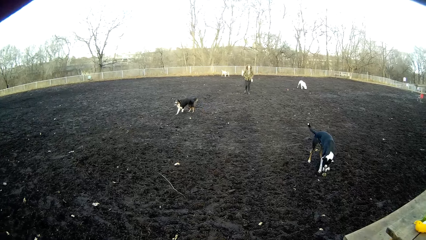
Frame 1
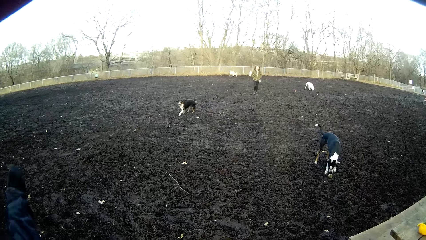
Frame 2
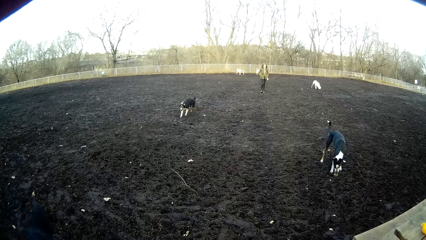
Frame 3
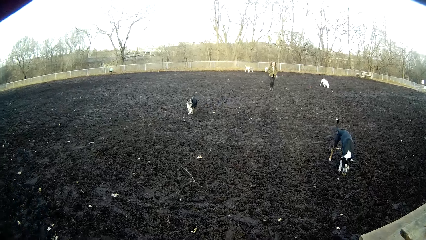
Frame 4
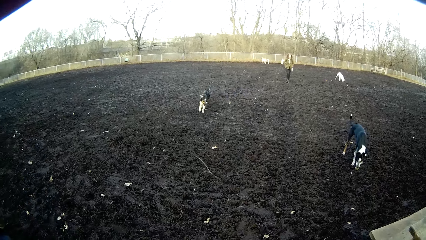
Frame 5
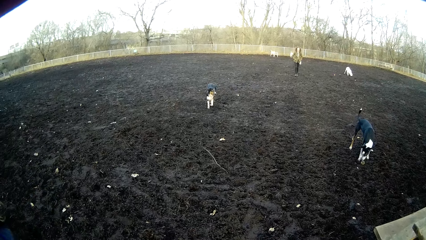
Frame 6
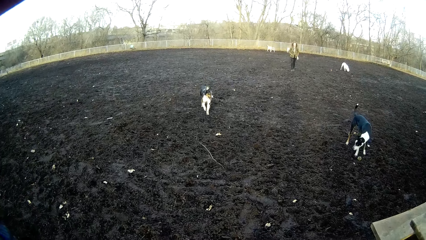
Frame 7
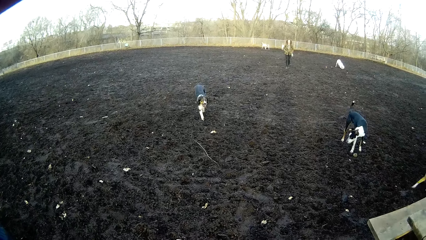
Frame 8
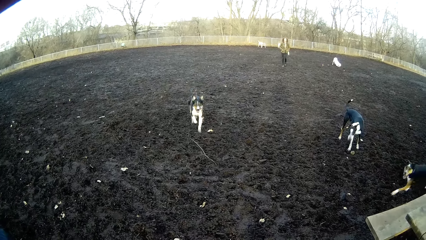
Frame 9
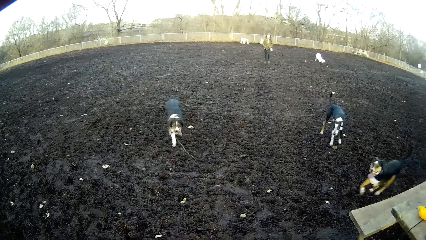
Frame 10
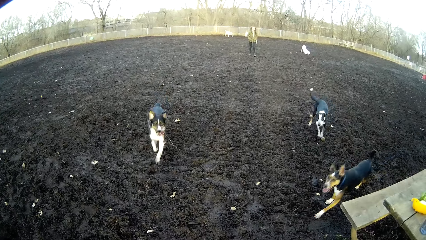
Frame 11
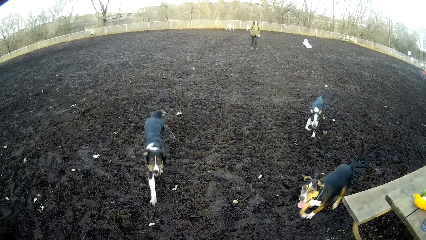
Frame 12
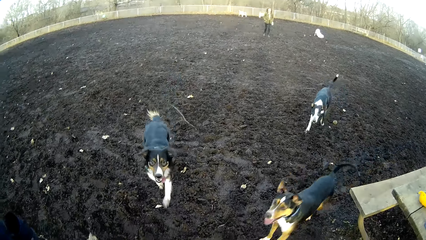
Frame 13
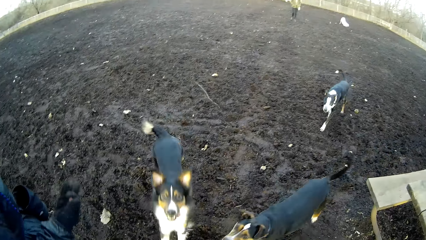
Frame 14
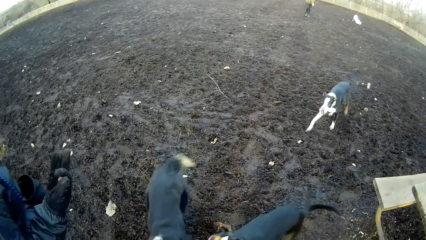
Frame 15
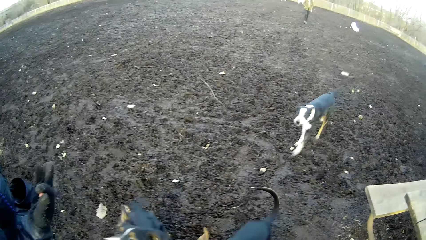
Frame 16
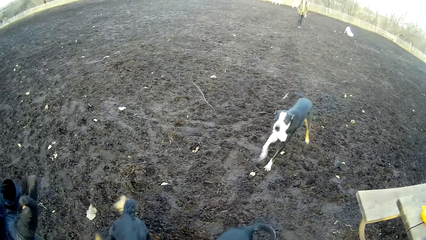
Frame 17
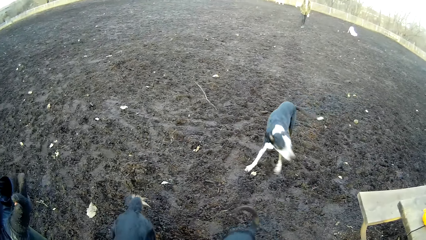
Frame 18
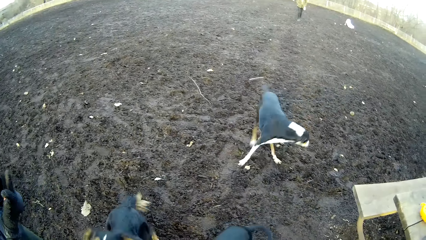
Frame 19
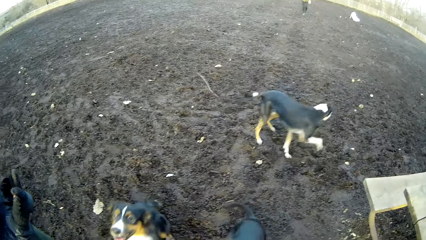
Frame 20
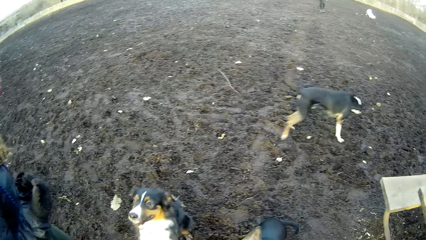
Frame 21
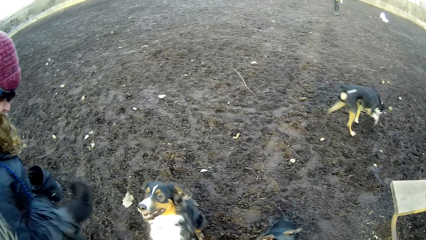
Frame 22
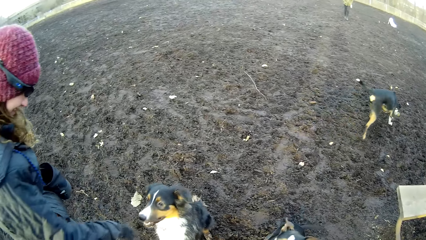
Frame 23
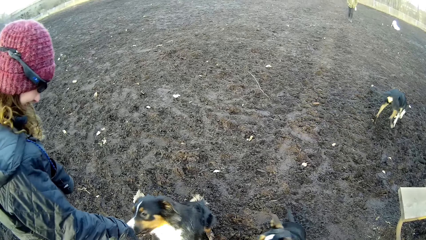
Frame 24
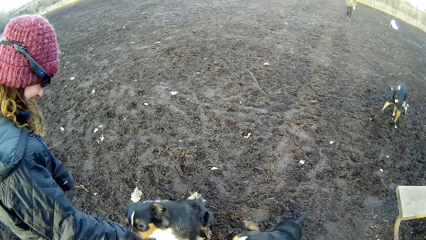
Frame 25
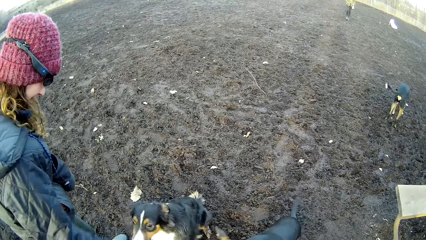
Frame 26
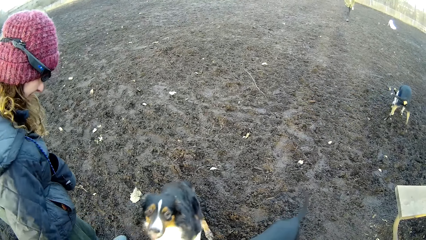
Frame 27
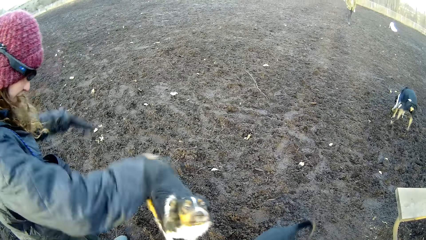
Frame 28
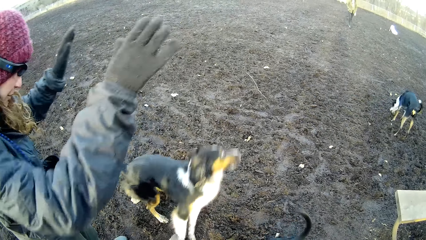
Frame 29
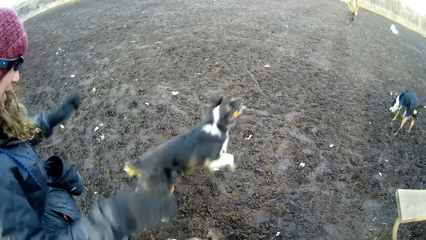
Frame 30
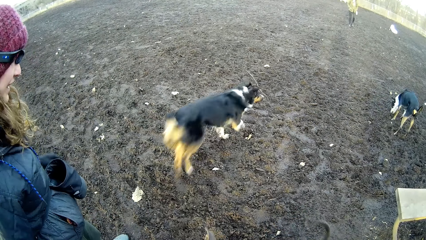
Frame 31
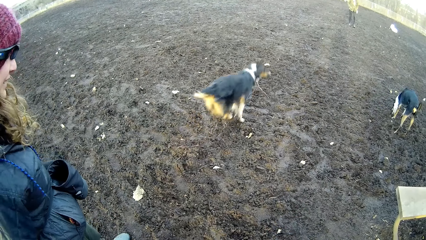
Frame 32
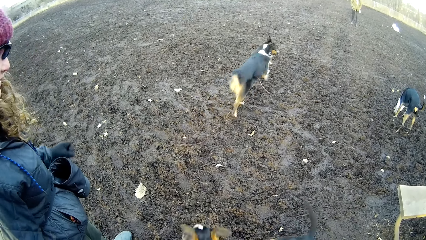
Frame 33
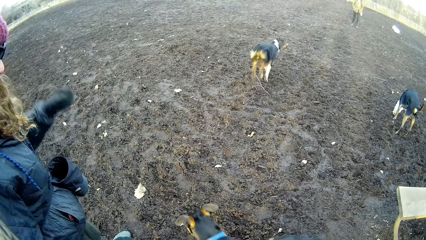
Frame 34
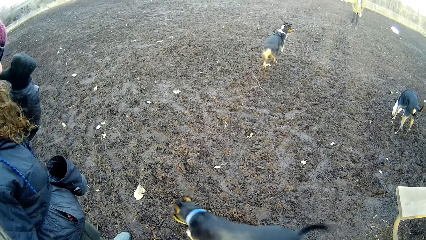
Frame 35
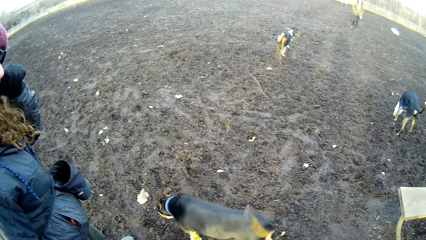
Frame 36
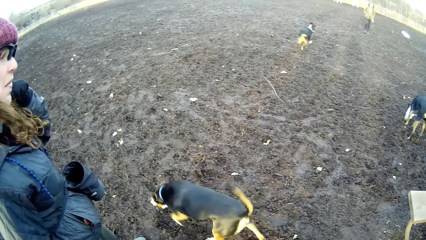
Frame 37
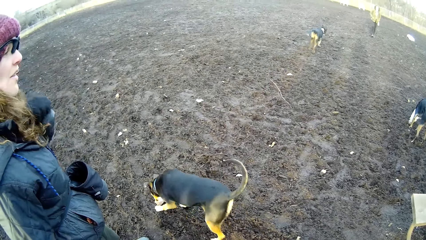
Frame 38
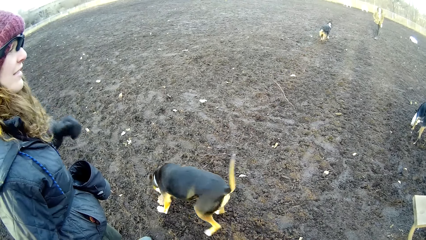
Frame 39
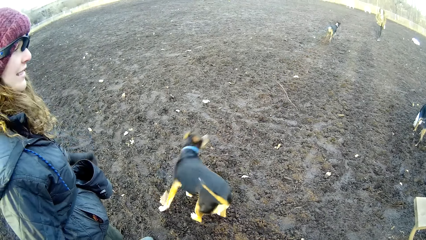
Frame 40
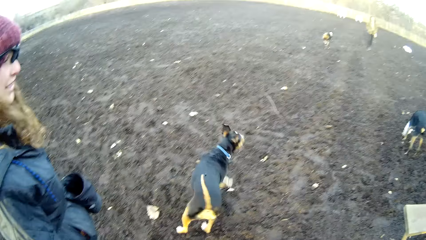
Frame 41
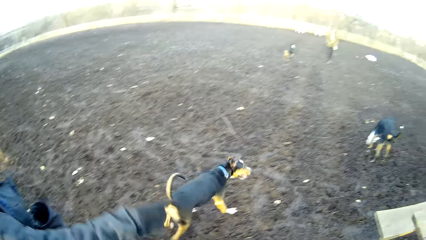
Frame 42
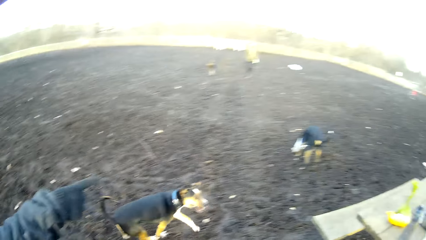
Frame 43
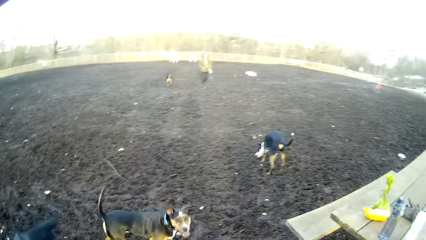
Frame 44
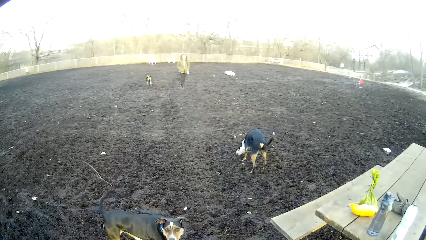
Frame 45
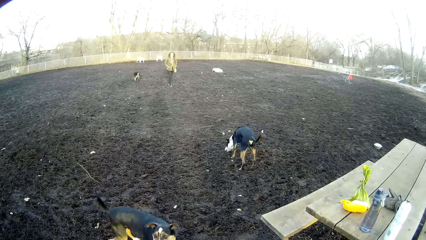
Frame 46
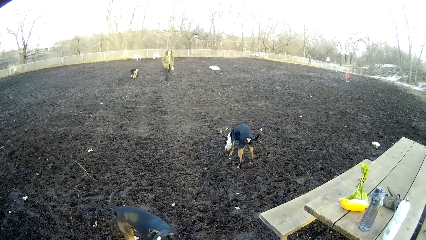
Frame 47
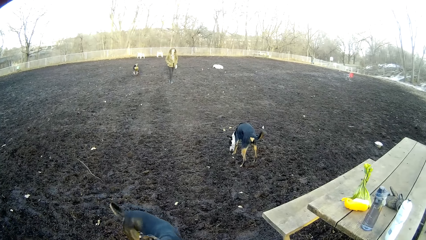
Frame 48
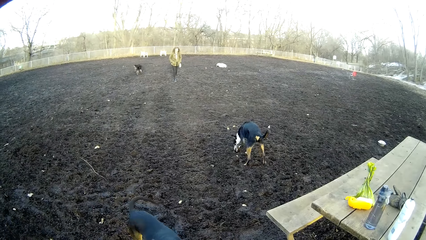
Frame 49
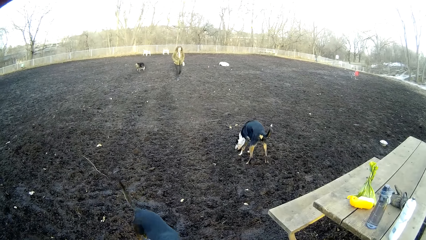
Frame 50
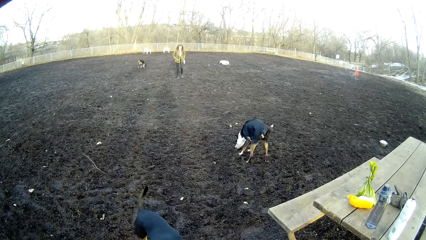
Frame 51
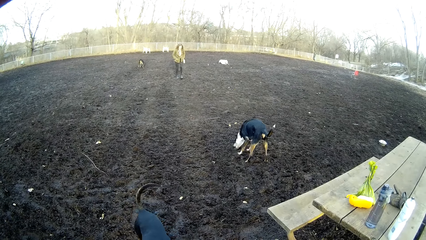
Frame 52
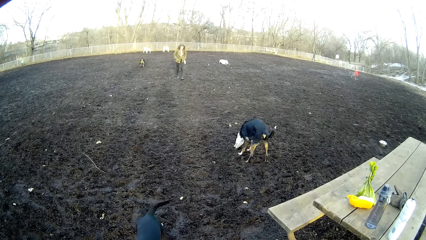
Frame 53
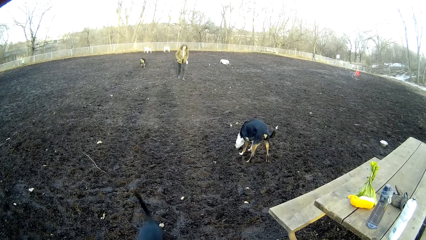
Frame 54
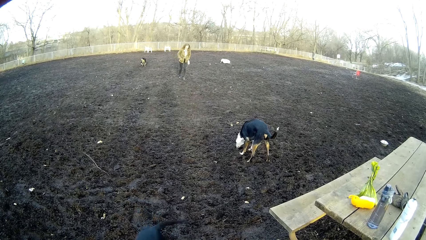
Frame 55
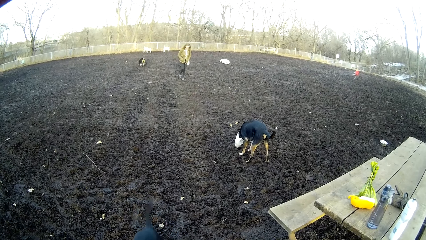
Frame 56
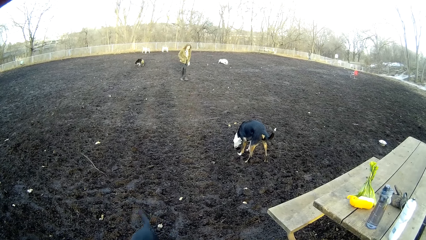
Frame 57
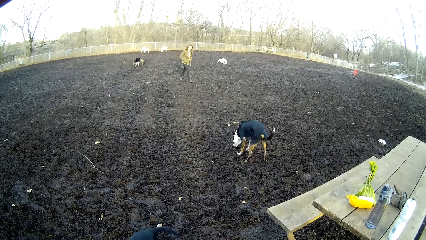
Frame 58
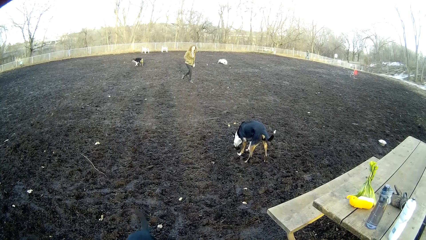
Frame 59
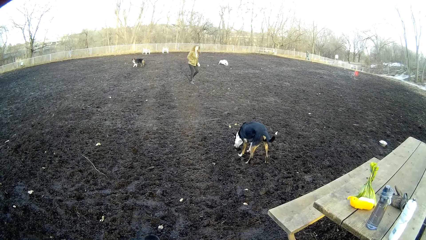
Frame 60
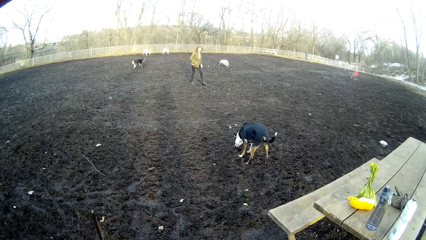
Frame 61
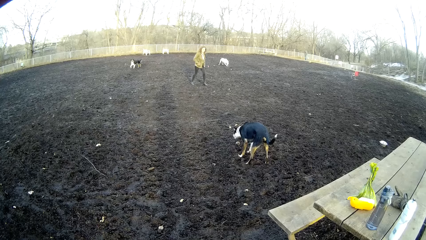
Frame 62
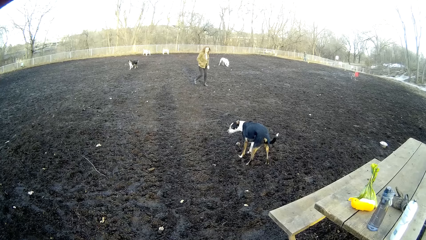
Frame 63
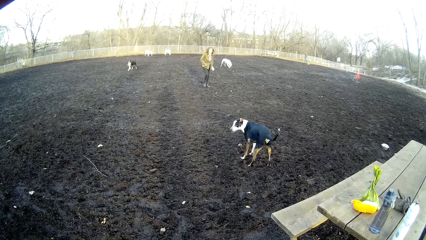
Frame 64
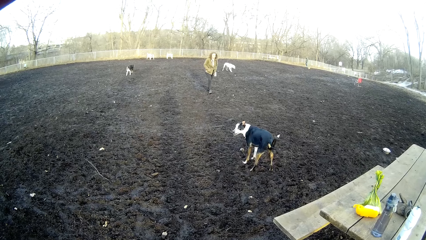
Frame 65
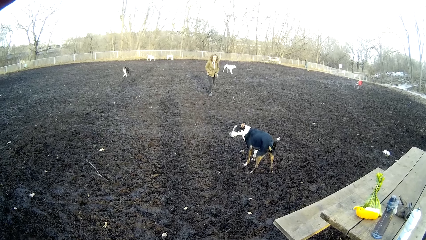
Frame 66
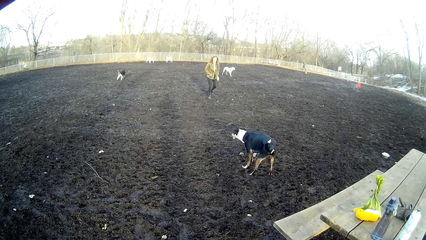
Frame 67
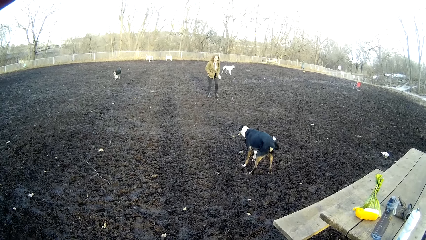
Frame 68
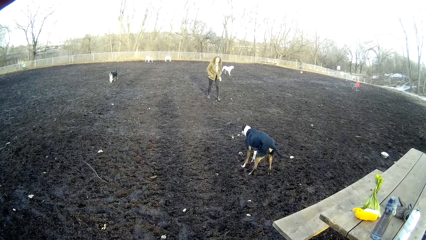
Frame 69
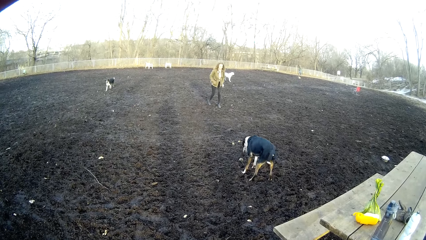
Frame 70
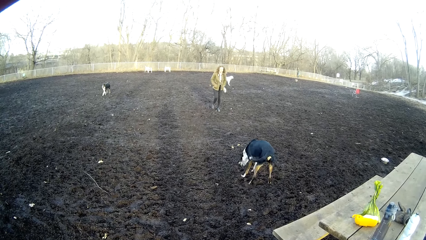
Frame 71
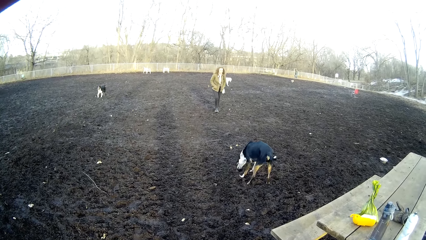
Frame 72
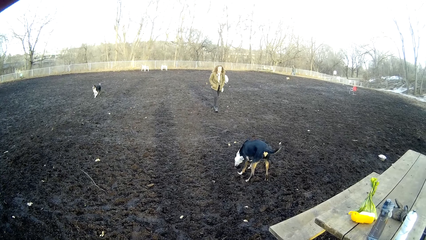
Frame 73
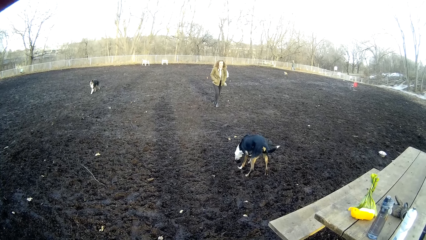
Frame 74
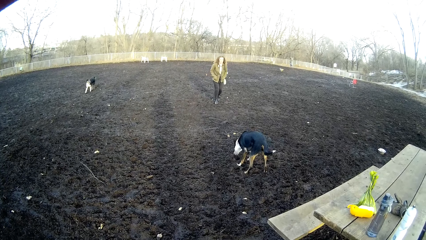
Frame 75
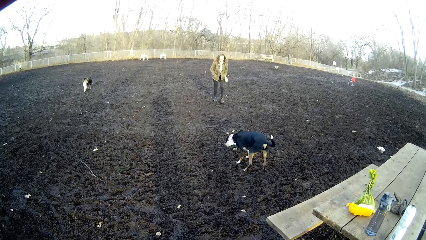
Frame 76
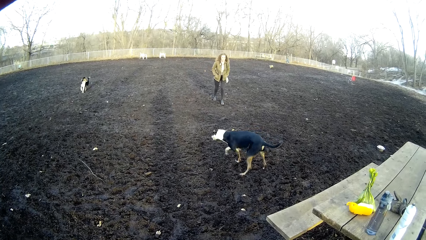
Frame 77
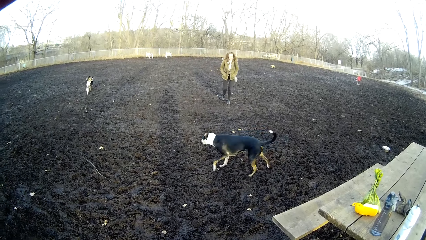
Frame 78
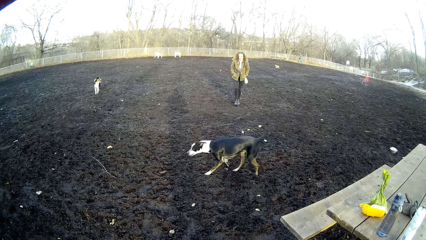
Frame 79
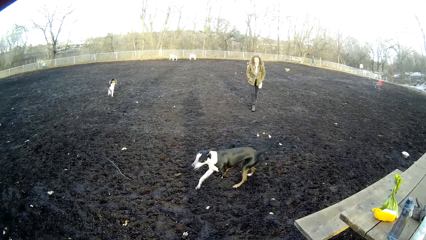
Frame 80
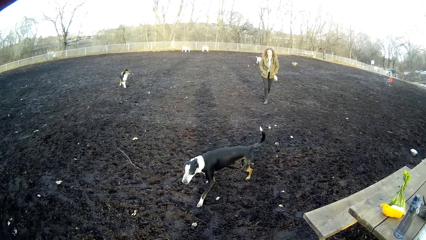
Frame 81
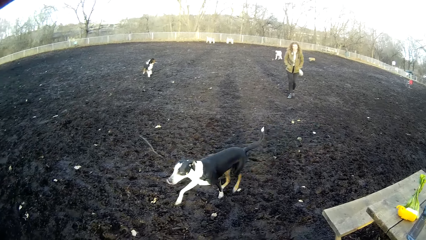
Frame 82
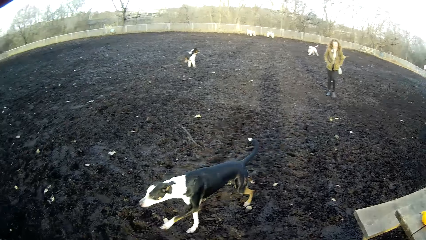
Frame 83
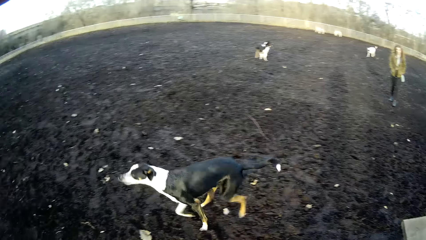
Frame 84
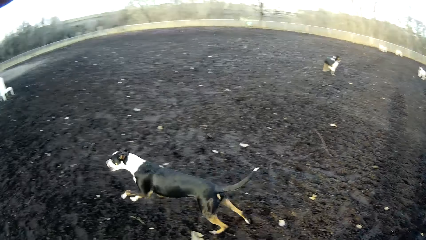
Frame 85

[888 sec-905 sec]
A lady feeds a dog. The lady touches the dog, sways hands in the air, touches the hair and points at the dog.
